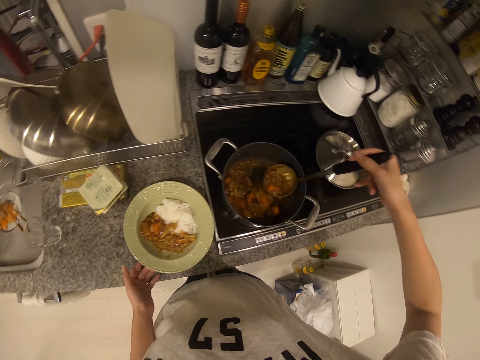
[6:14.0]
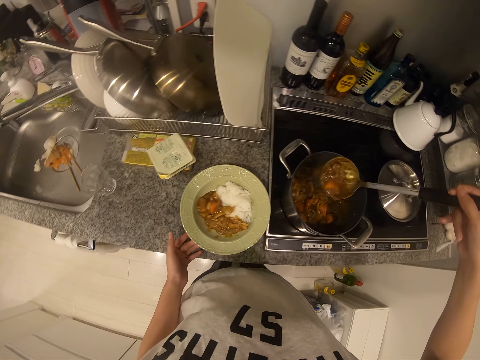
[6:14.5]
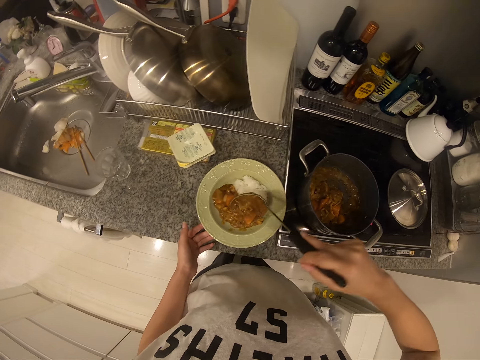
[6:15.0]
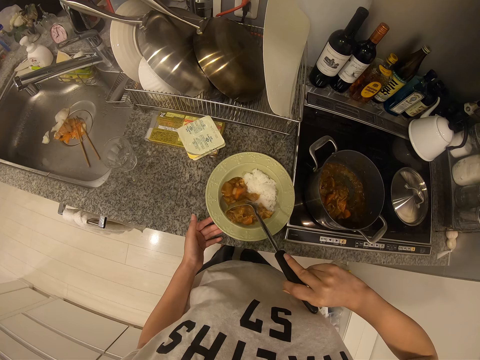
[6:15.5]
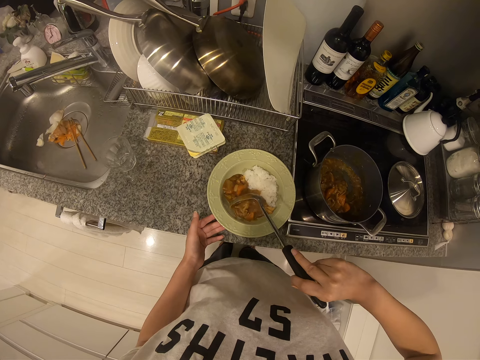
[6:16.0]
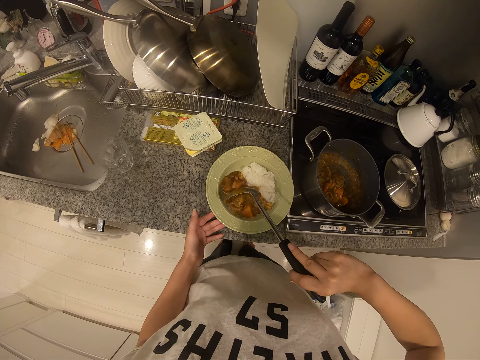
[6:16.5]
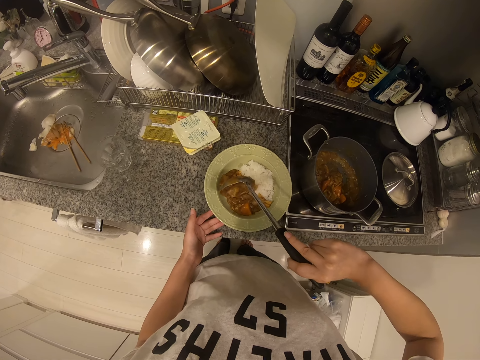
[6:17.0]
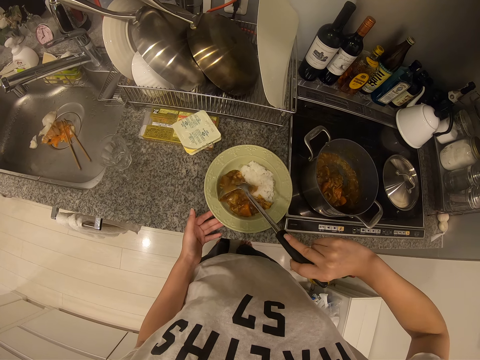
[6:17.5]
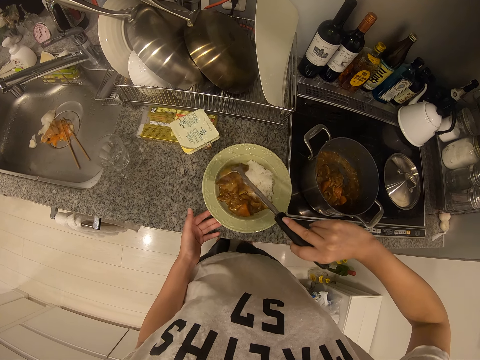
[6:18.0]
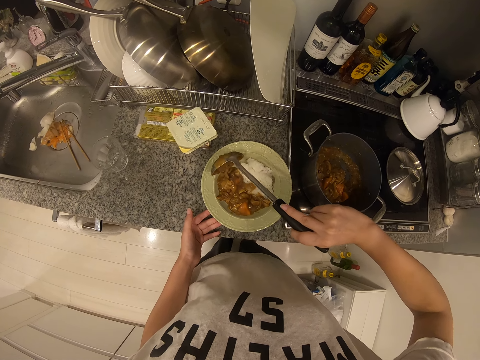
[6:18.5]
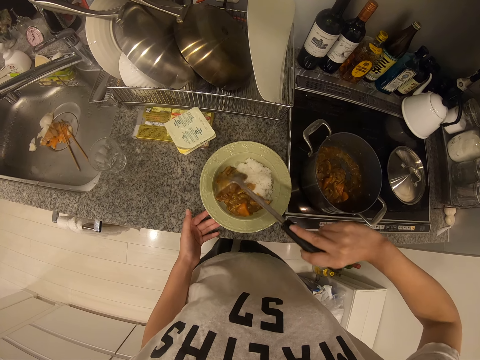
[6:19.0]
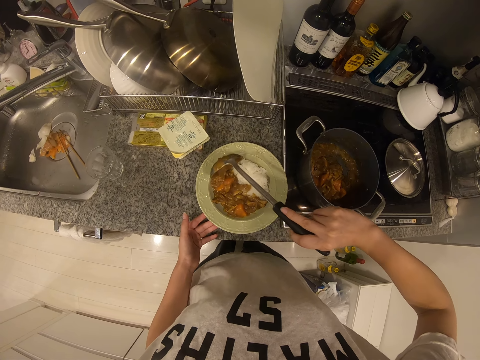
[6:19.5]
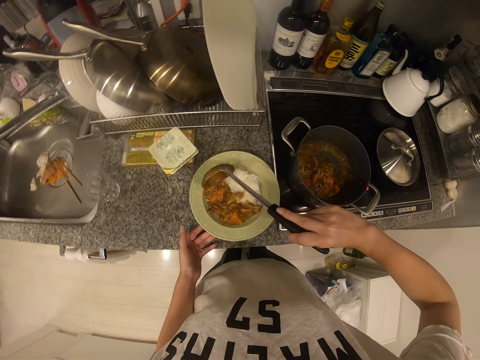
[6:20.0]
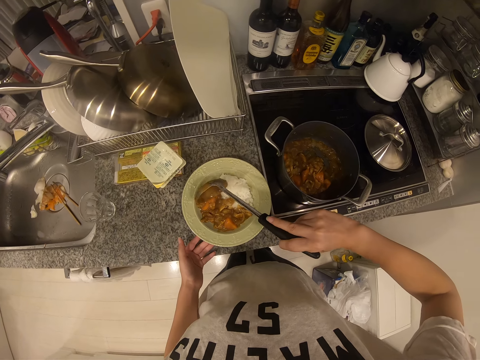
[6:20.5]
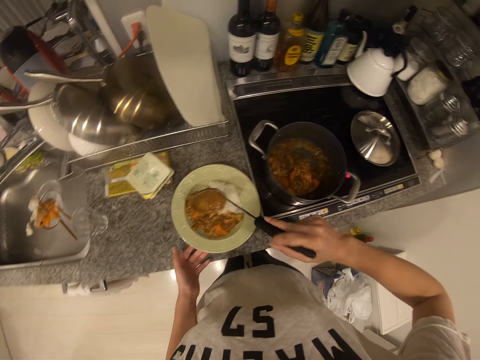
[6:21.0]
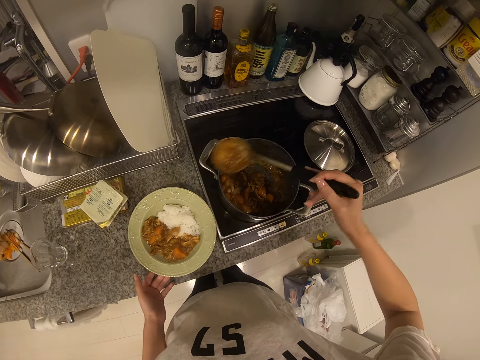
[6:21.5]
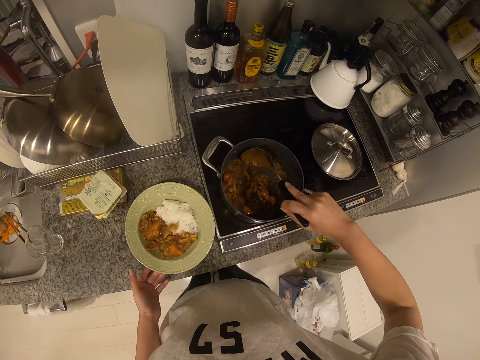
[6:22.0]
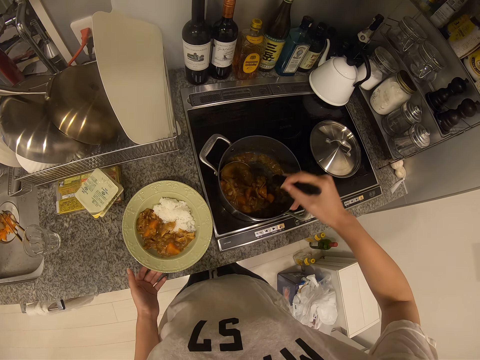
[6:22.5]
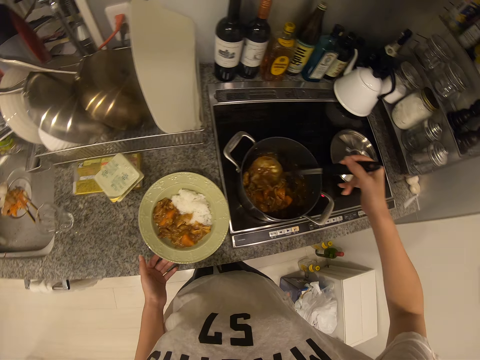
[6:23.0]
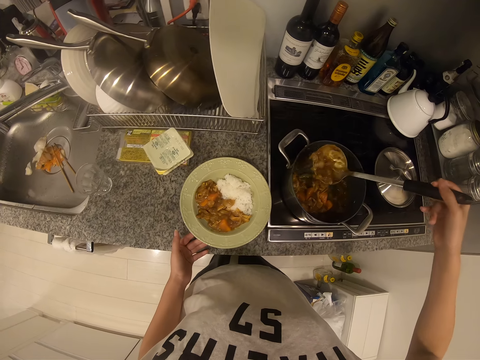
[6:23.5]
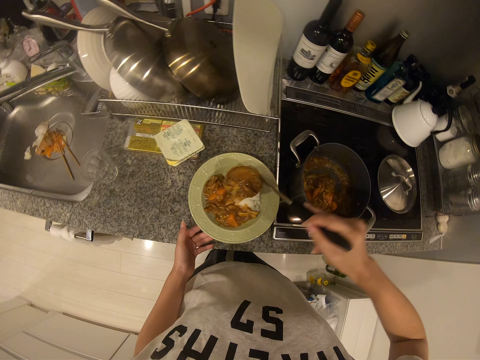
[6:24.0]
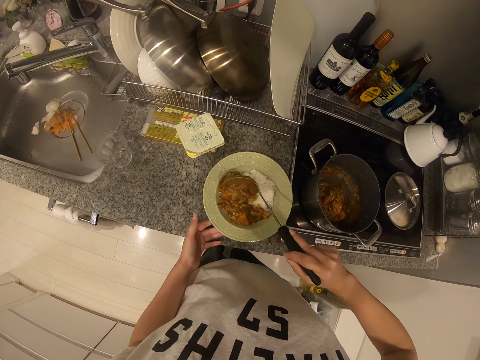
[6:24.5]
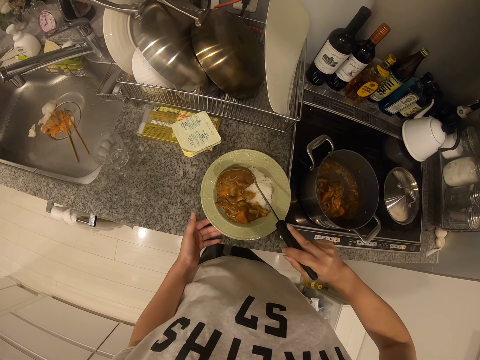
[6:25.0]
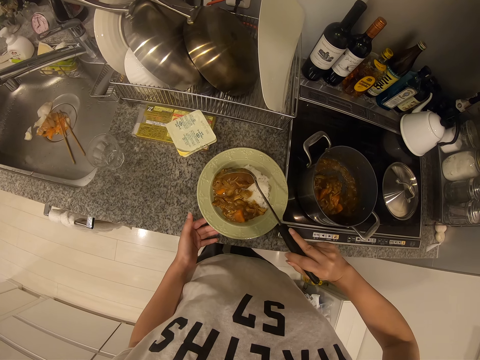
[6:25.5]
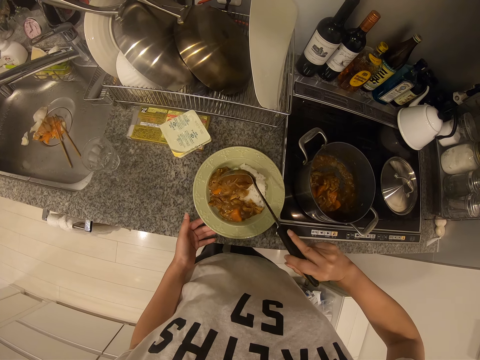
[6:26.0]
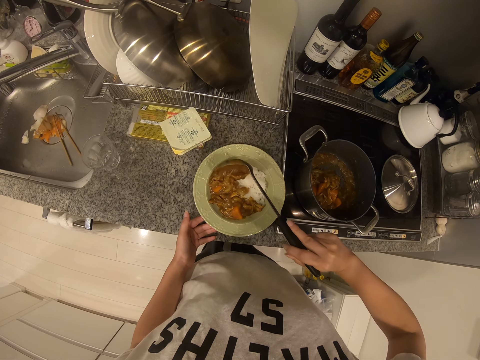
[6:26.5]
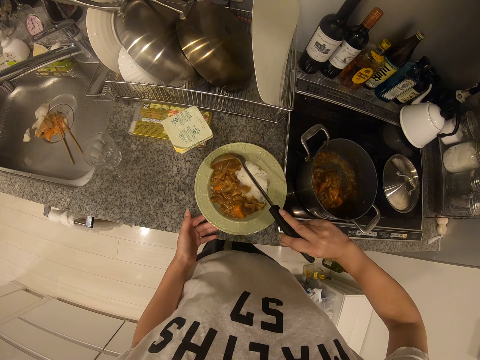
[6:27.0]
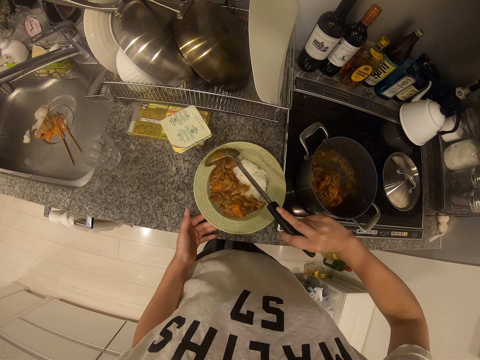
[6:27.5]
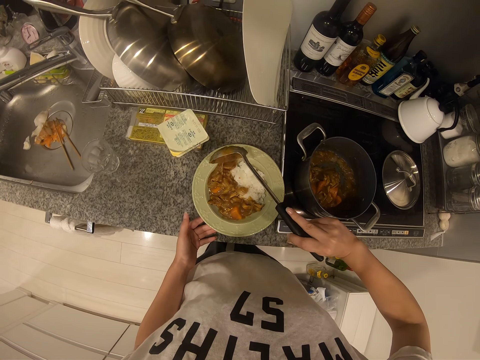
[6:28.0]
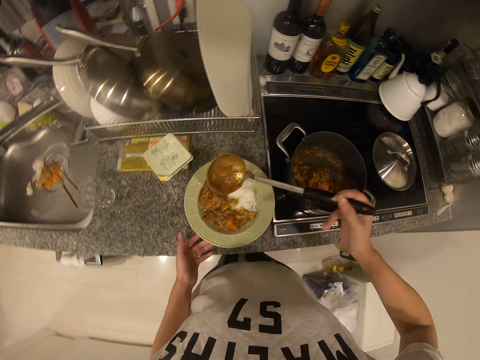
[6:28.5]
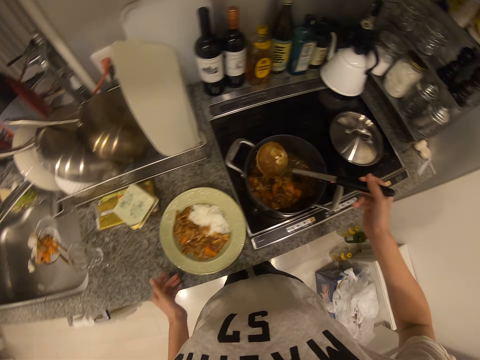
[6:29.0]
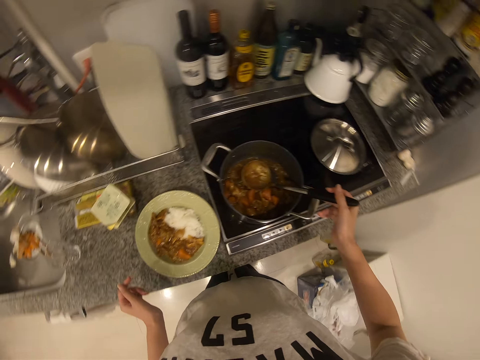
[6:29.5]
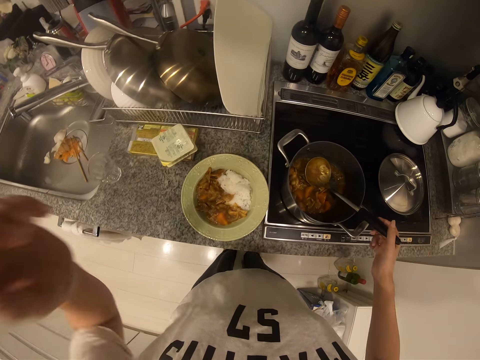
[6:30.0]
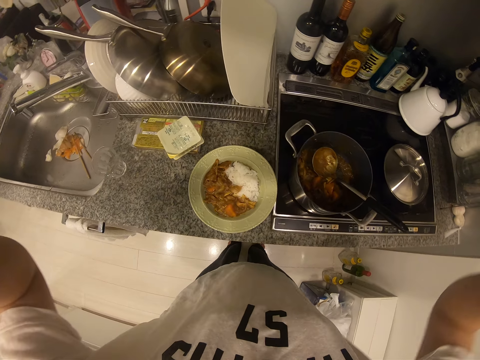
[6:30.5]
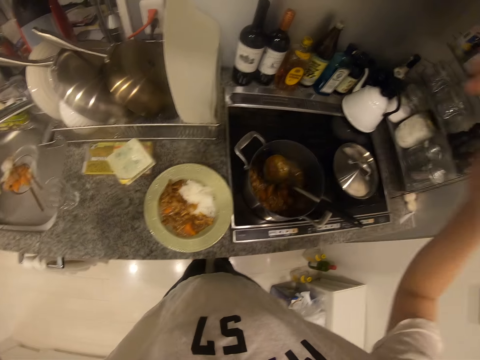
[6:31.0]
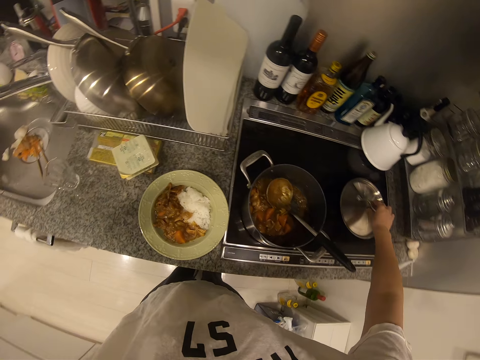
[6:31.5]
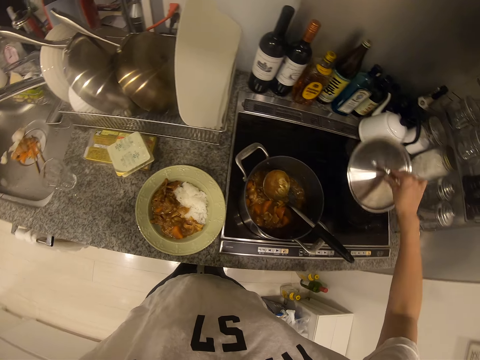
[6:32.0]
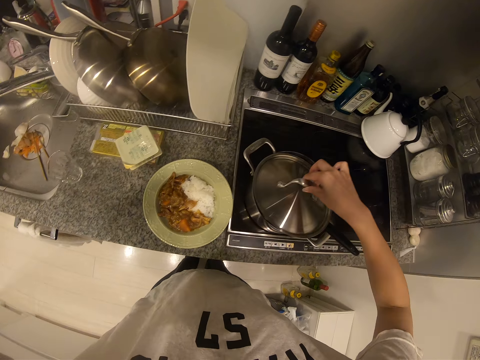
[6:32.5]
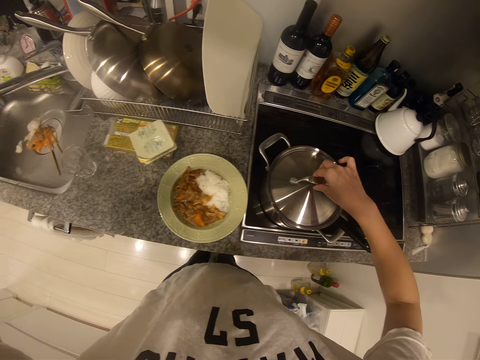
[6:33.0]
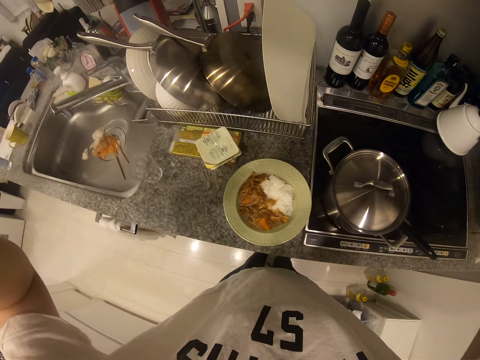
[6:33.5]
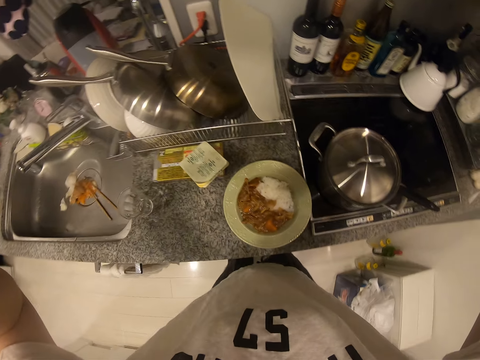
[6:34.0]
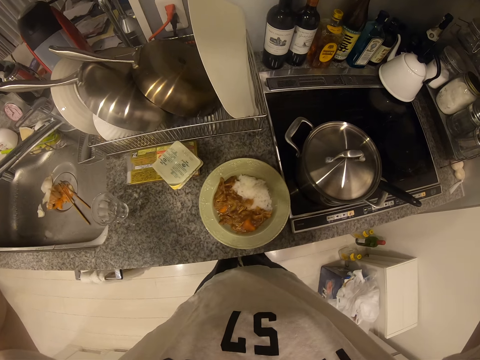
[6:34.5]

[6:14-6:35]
The camera wearer pours the soup or stew into the plate. She spreads the stew in the plate. She scoops the soup with the spoon from the cooking pot. She pours the soup into the plate. She spreads the stew in the plate. She drops the spoon in the pot. She adjusts her glasses. She picks up the pot lid and covers the pot with the lid. She adjusts her glasses.
